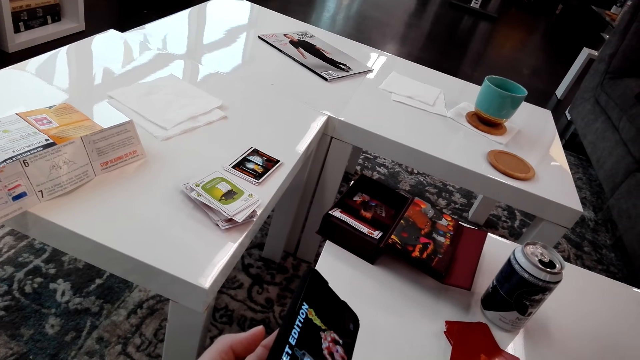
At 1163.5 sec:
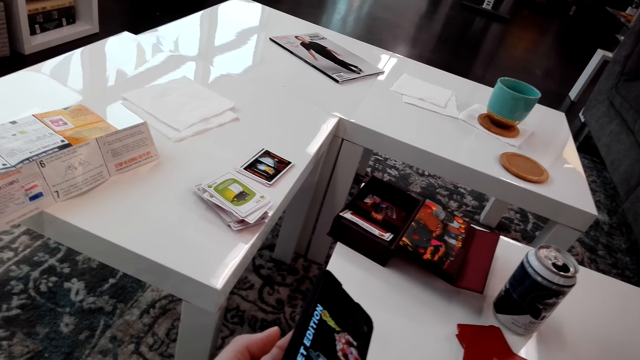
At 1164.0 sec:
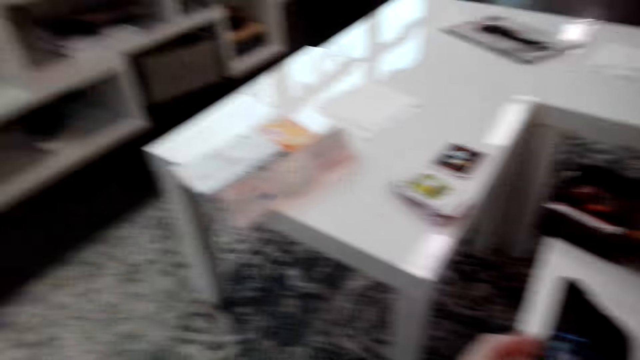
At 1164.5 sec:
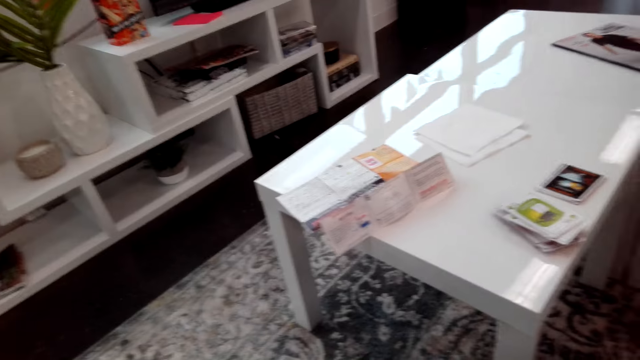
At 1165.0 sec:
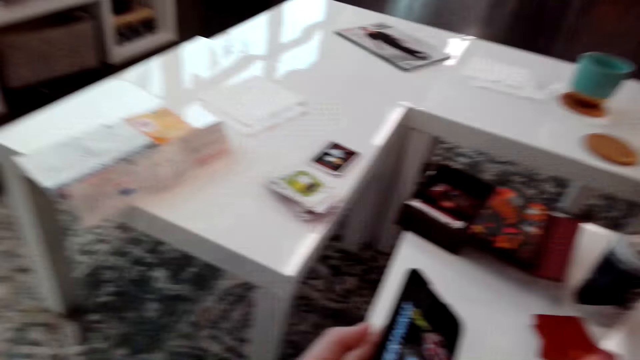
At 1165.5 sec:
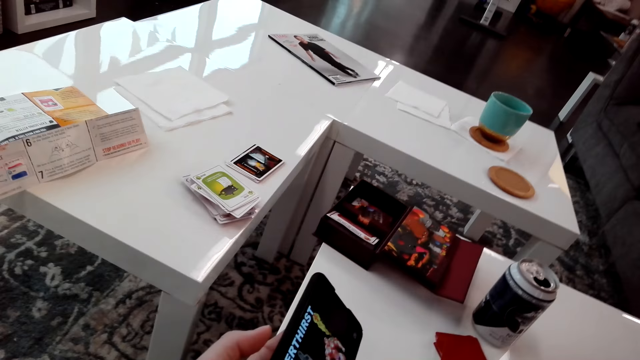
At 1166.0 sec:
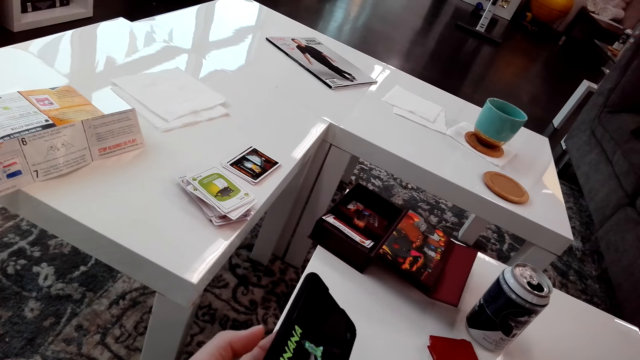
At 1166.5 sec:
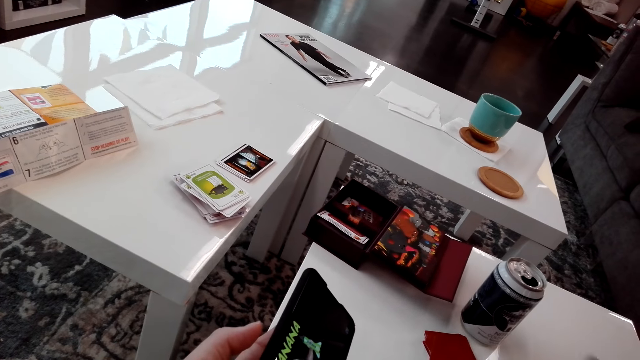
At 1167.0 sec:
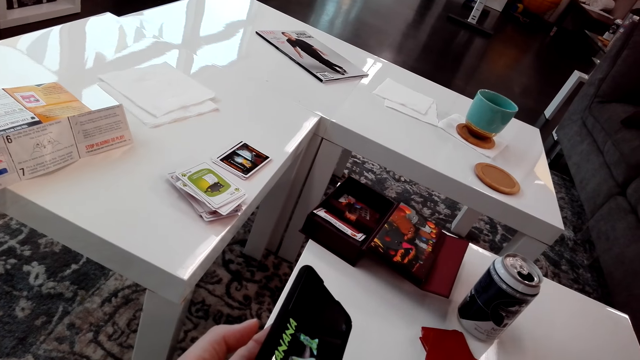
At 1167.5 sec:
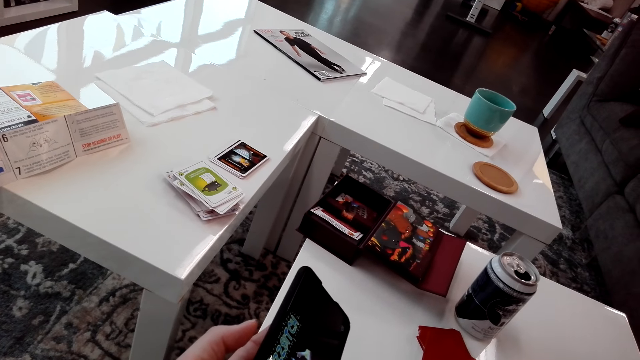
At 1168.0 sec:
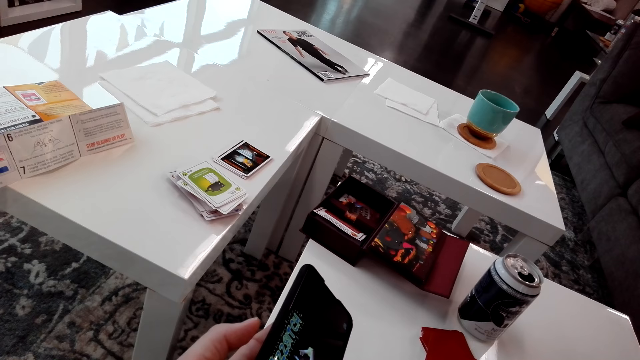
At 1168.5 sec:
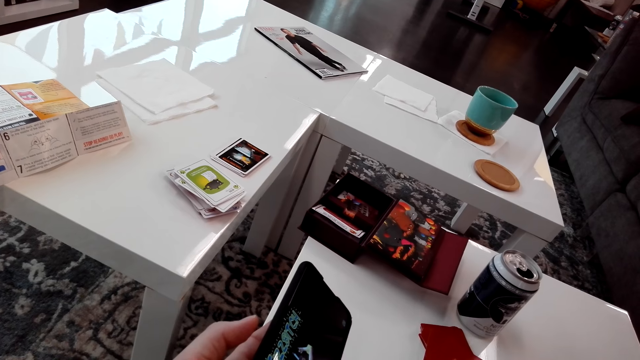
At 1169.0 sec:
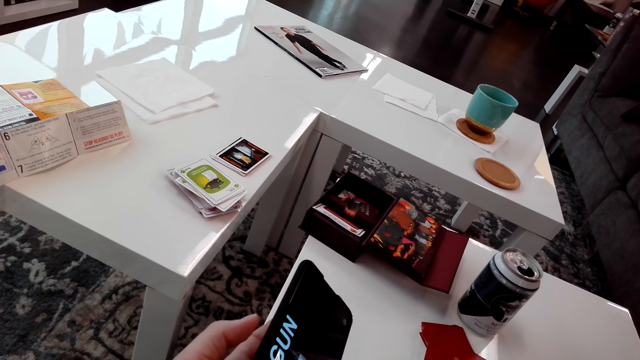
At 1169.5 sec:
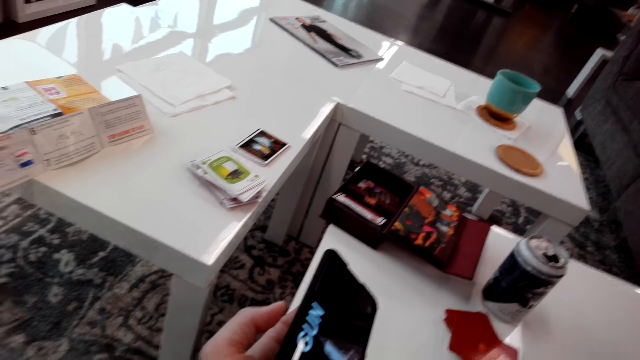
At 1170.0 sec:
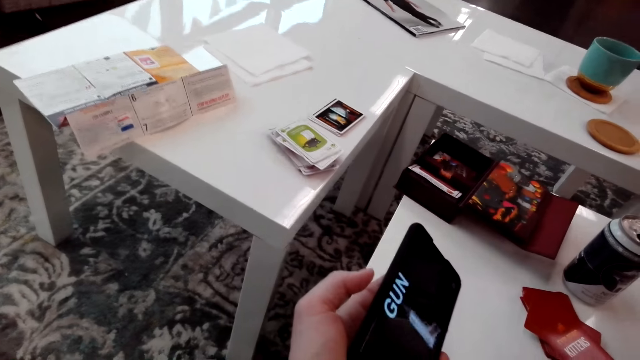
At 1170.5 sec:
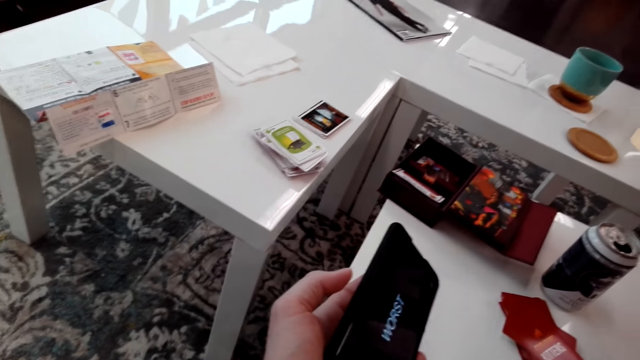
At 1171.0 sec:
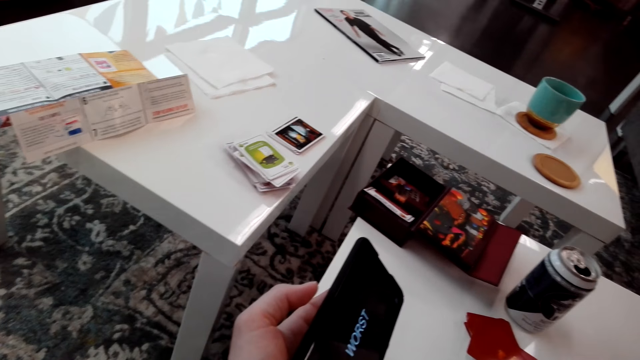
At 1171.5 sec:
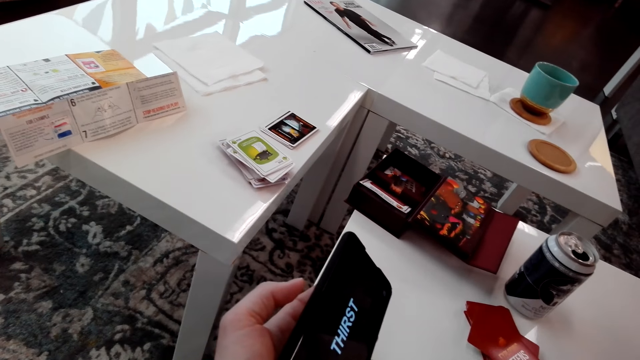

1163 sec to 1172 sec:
The camera wearer looks around. They look at the phone.

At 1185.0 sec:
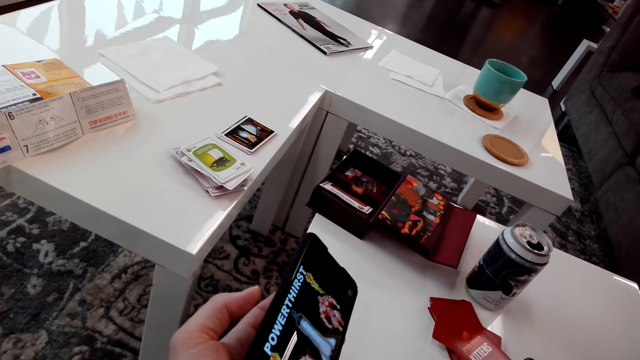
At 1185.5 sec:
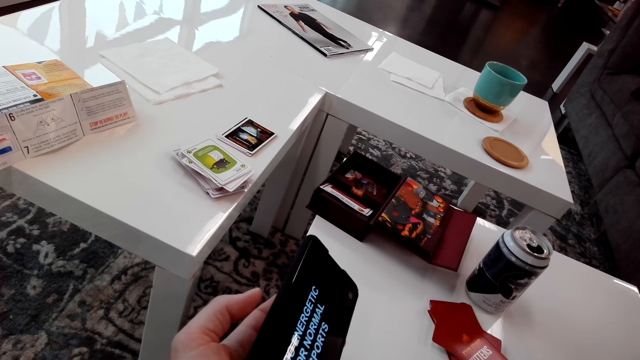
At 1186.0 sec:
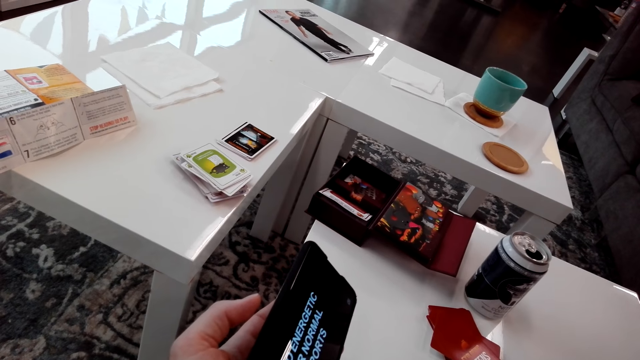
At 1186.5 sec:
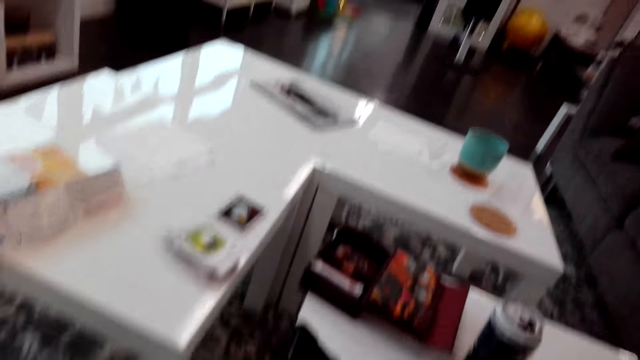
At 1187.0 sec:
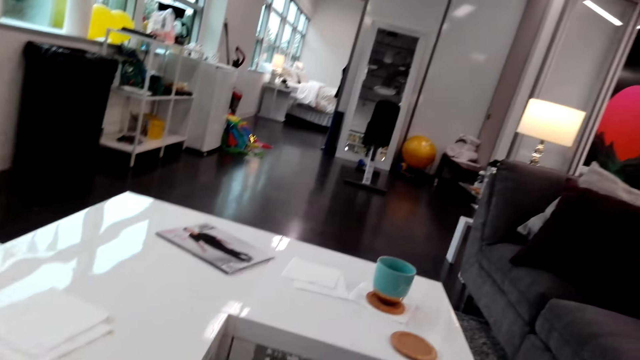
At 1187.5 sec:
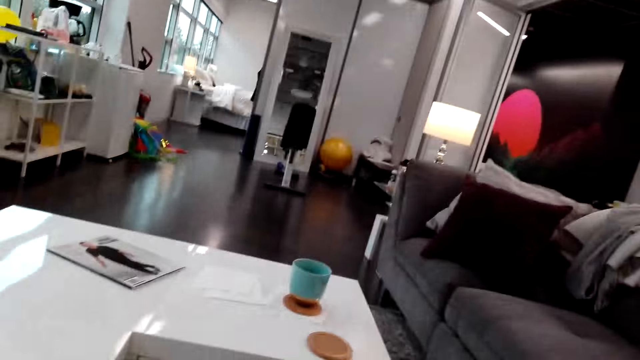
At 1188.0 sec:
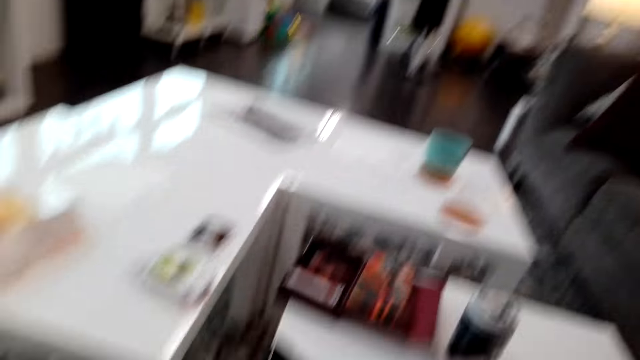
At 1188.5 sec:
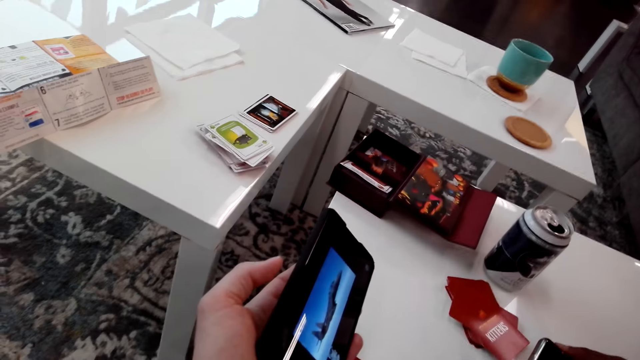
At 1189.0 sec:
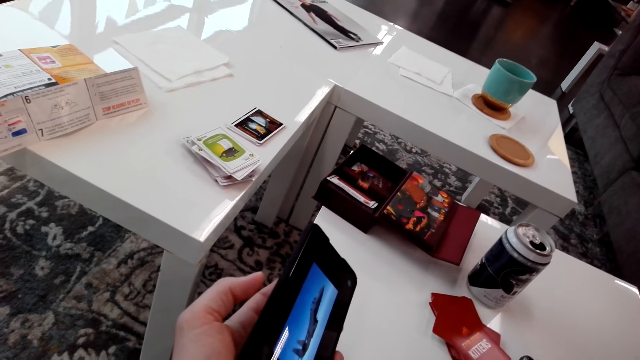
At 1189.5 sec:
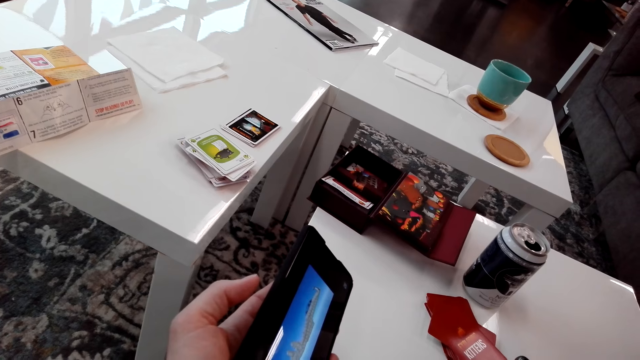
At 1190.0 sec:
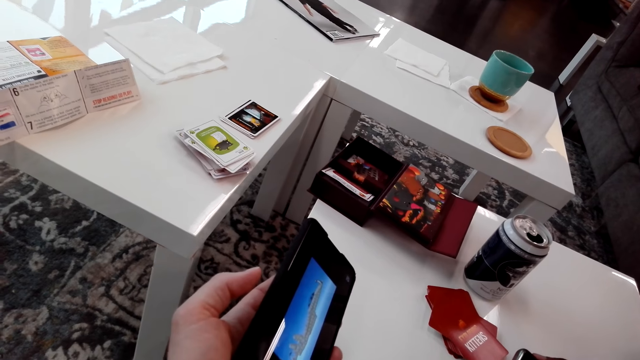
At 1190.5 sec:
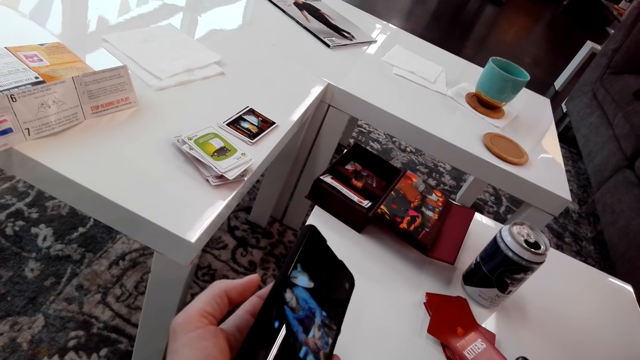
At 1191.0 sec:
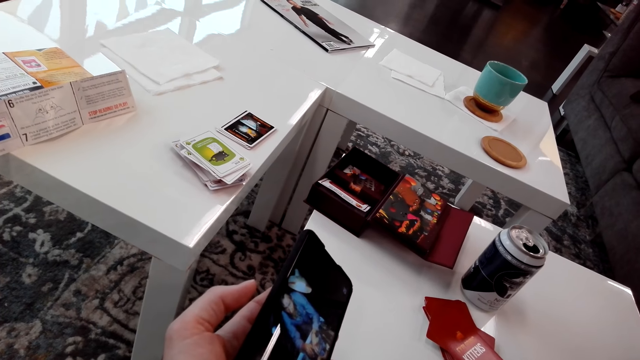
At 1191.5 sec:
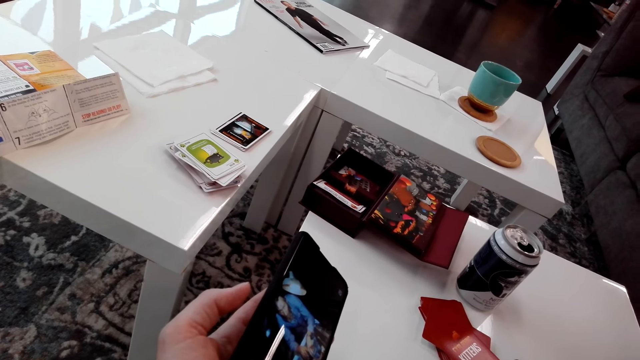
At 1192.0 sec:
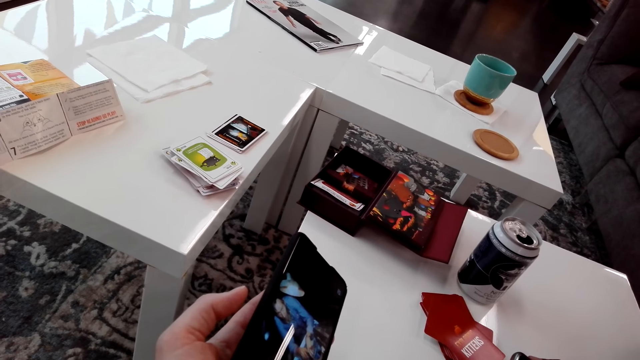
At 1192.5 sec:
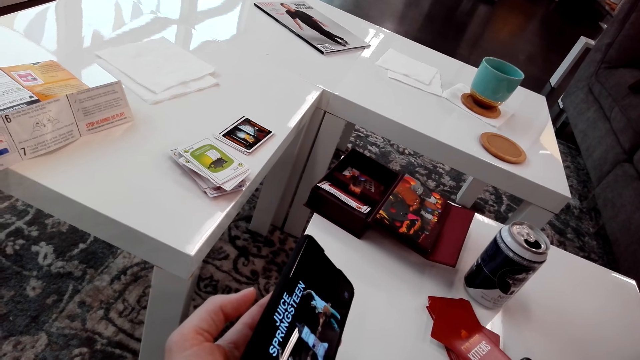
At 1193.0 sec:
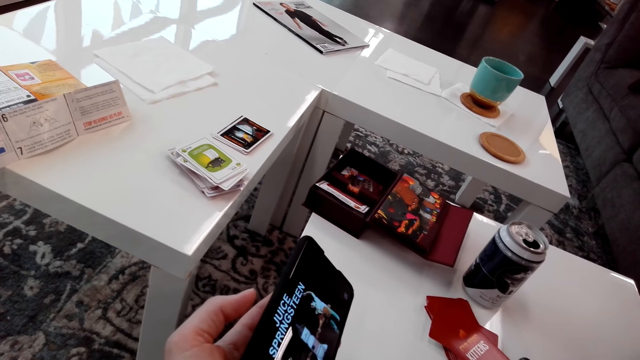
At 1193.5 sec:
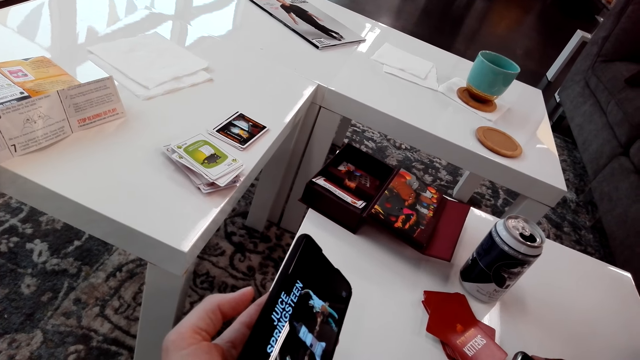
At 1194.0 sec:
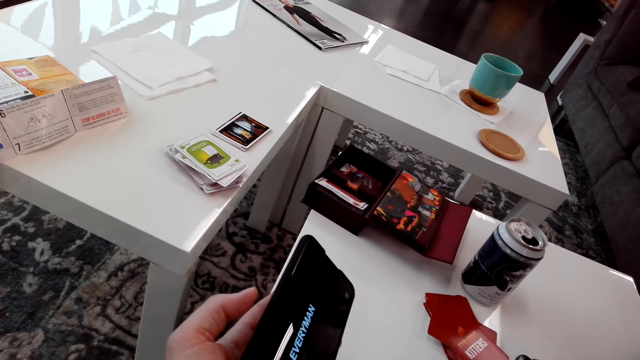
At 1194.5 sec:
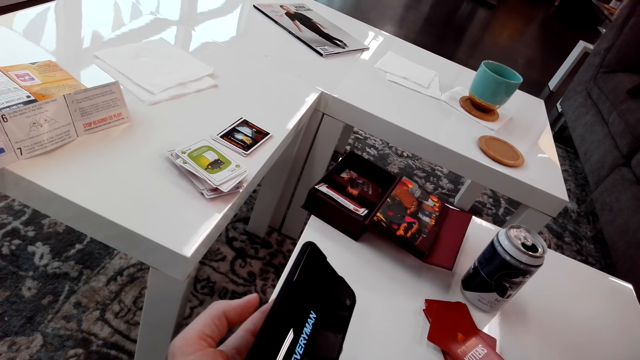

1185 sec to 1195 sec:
The camera wearer looks around. They look at the phone.

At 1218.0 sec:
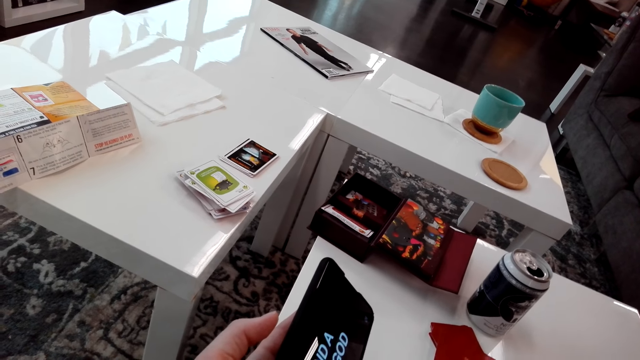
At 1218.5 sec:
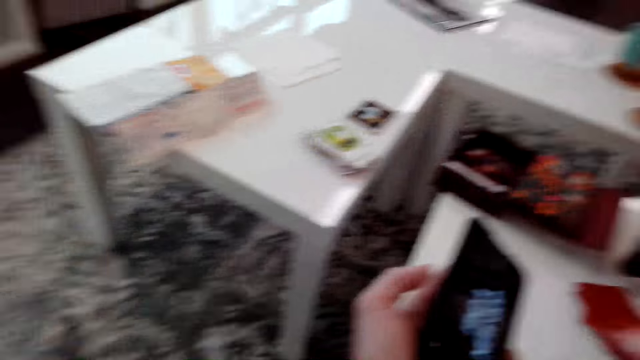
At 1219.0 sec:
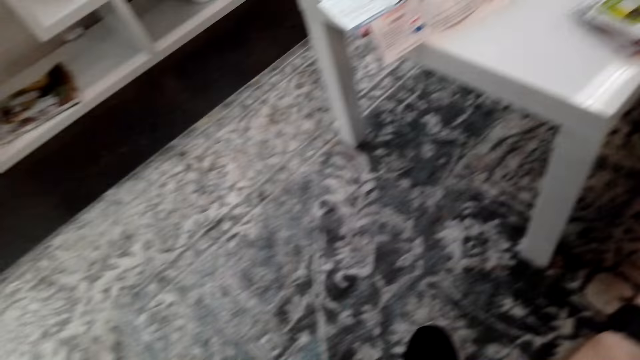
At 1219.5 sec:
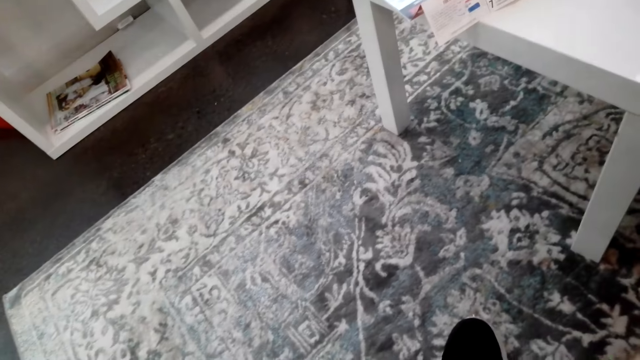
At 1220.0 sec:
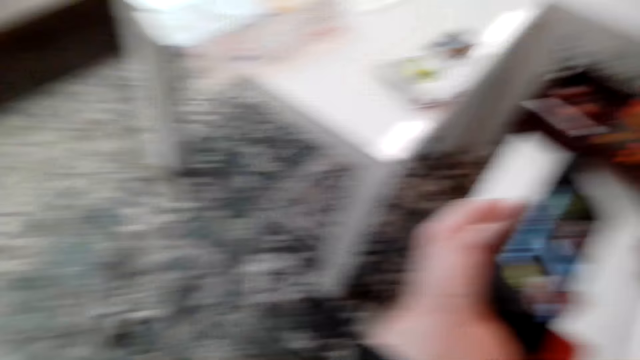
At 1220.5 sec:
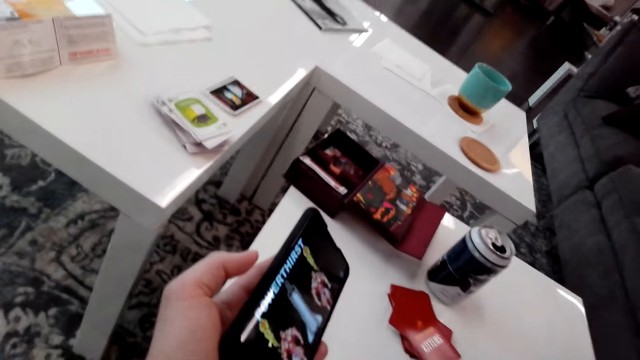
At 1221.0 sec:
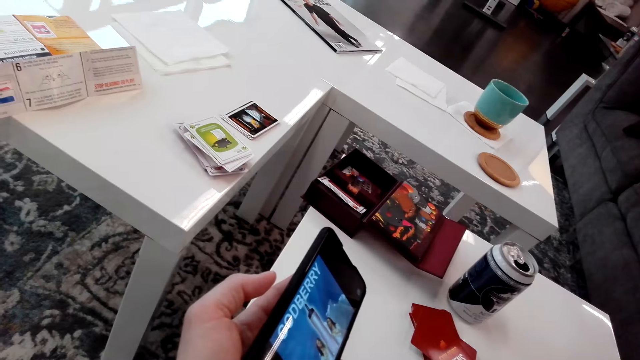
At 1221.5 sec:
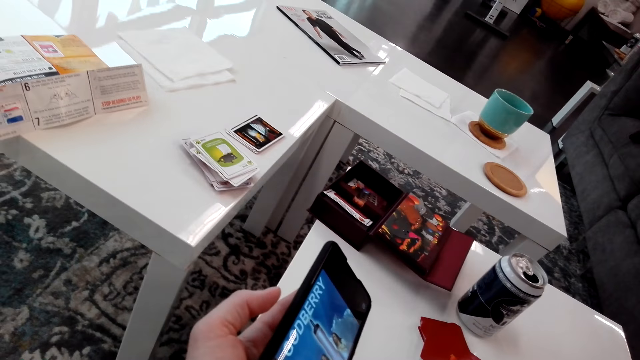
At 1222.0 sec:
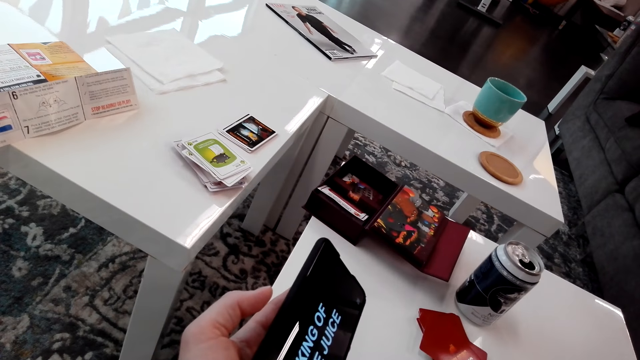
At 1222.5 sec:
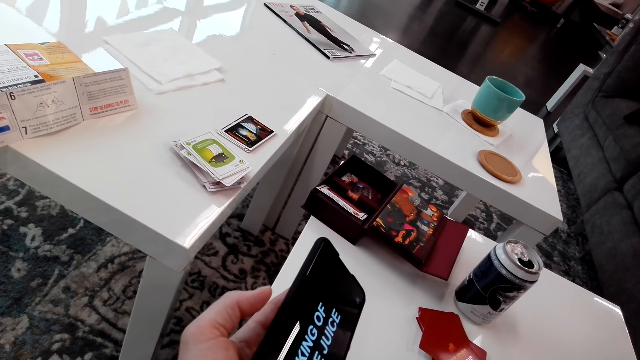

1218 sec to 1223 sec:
The camera wearer looks around. They look at the phone.
